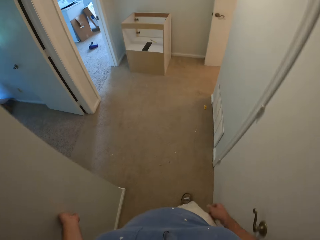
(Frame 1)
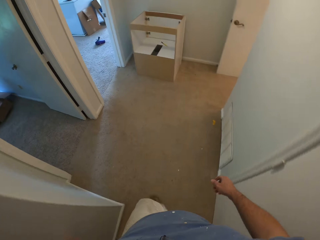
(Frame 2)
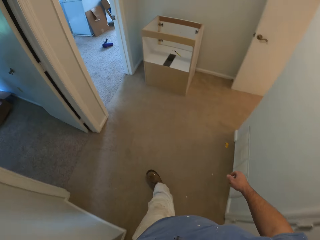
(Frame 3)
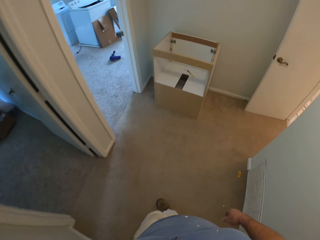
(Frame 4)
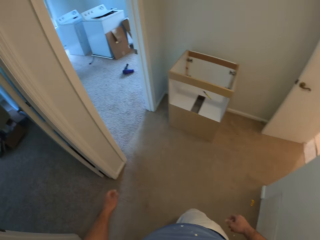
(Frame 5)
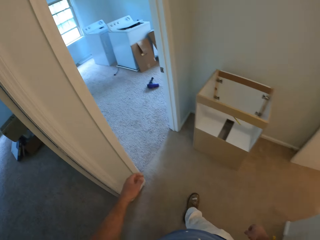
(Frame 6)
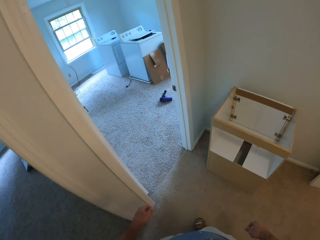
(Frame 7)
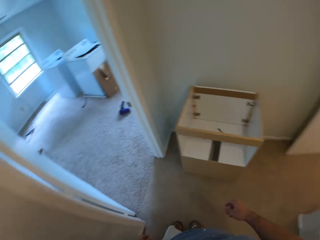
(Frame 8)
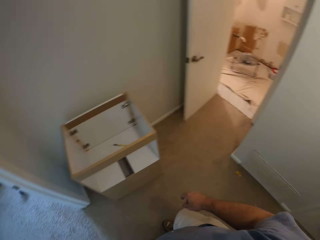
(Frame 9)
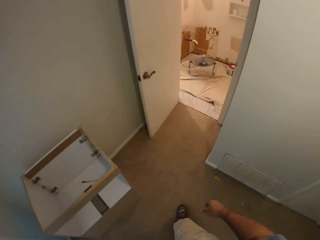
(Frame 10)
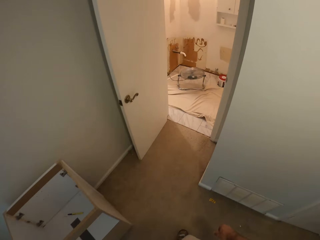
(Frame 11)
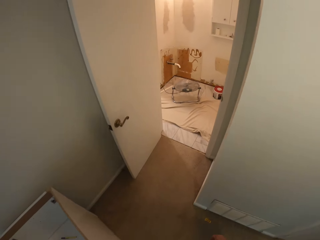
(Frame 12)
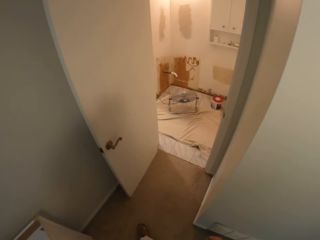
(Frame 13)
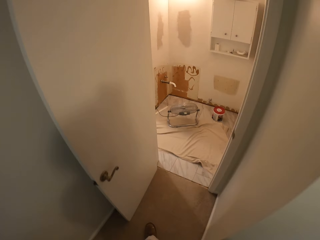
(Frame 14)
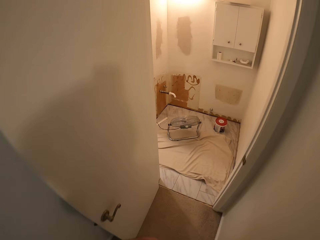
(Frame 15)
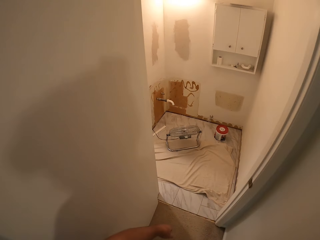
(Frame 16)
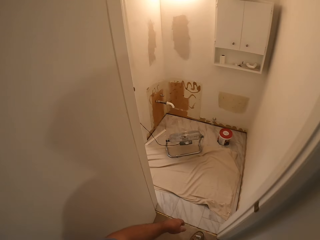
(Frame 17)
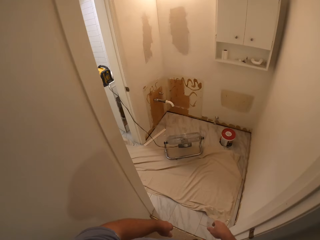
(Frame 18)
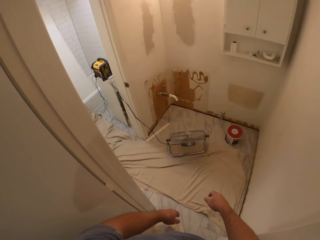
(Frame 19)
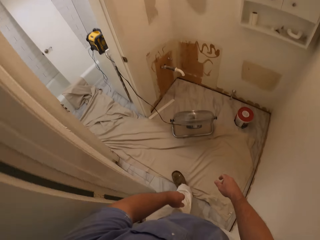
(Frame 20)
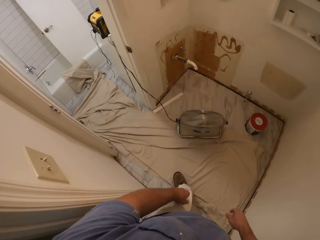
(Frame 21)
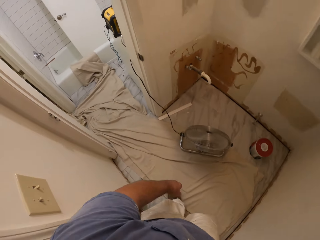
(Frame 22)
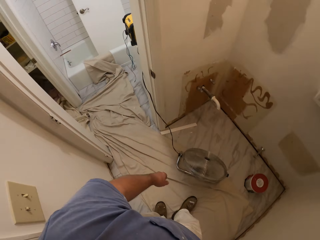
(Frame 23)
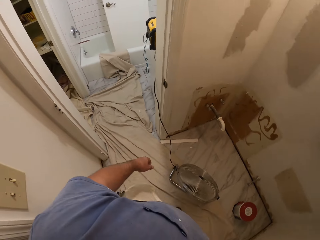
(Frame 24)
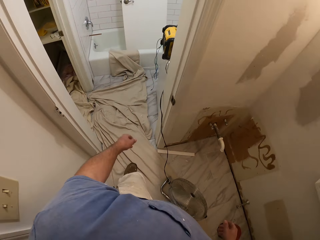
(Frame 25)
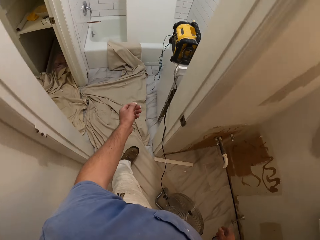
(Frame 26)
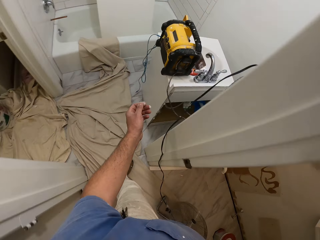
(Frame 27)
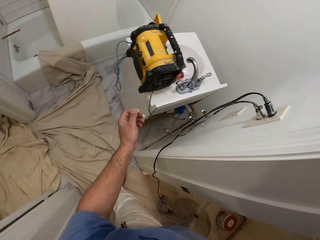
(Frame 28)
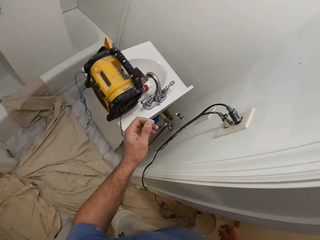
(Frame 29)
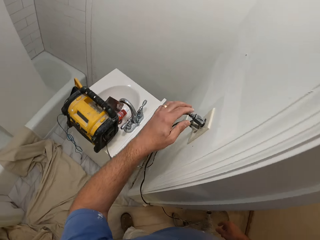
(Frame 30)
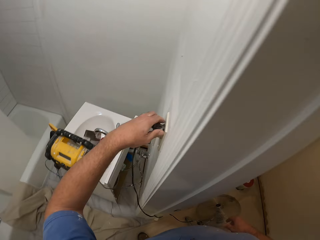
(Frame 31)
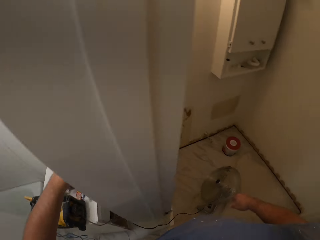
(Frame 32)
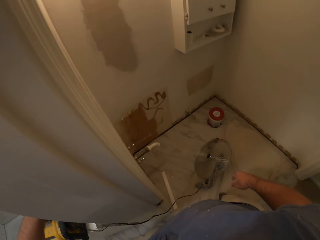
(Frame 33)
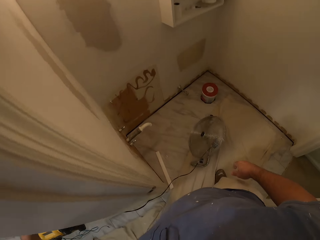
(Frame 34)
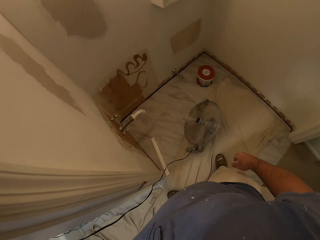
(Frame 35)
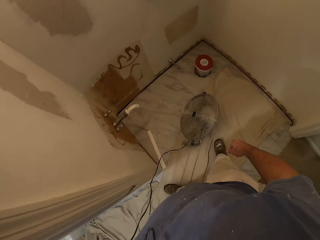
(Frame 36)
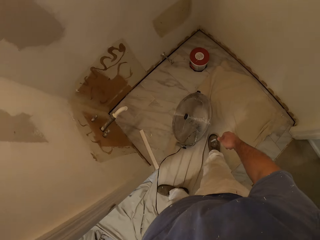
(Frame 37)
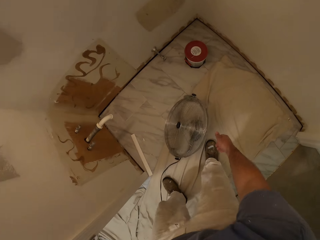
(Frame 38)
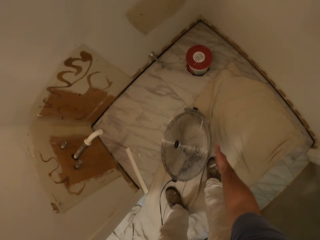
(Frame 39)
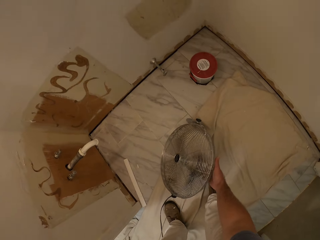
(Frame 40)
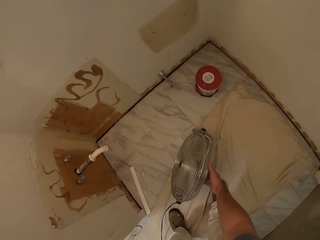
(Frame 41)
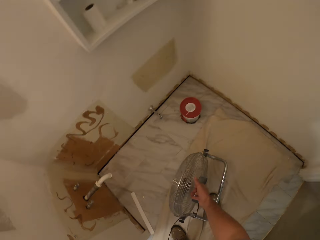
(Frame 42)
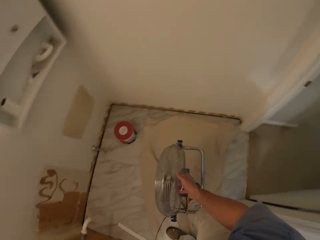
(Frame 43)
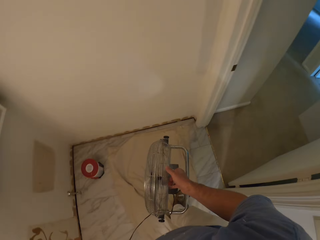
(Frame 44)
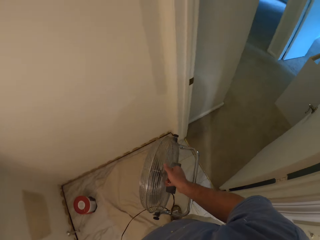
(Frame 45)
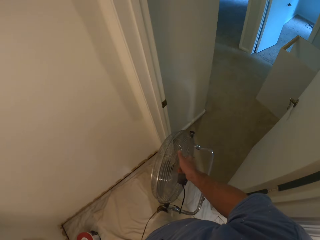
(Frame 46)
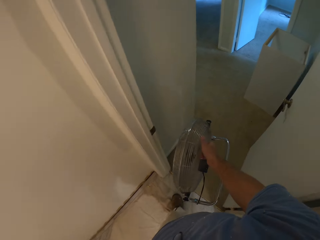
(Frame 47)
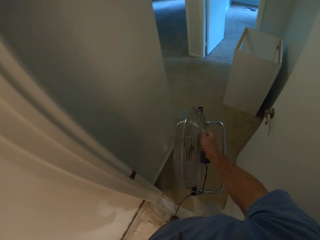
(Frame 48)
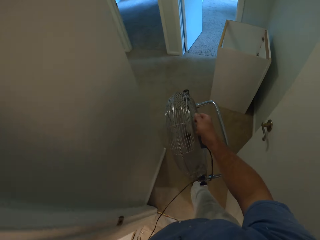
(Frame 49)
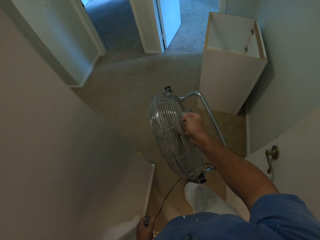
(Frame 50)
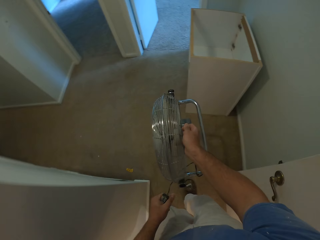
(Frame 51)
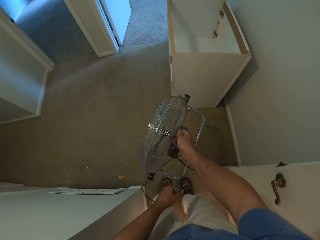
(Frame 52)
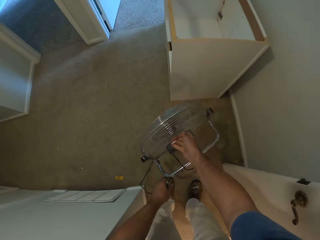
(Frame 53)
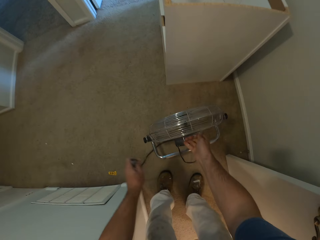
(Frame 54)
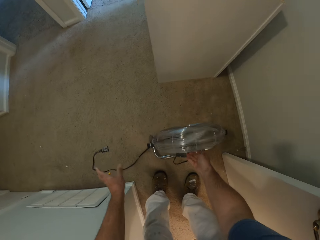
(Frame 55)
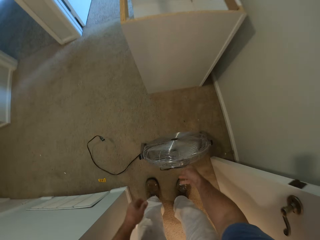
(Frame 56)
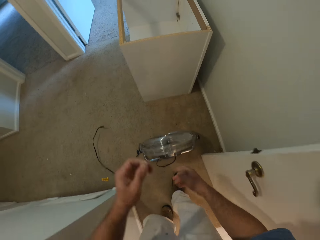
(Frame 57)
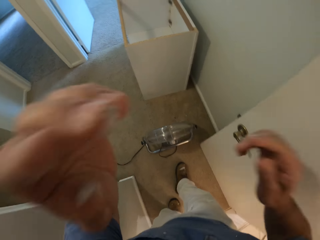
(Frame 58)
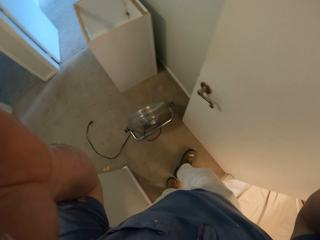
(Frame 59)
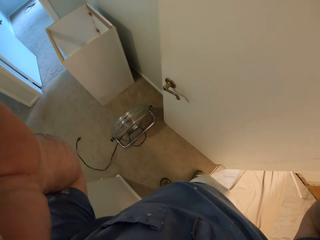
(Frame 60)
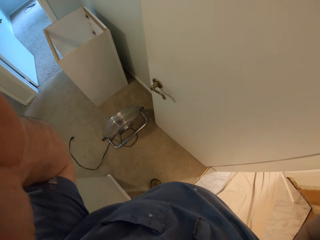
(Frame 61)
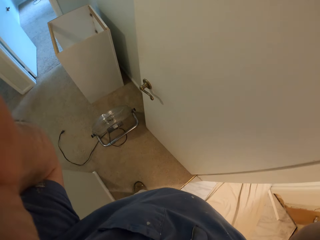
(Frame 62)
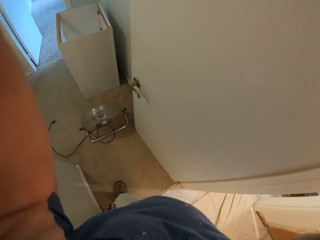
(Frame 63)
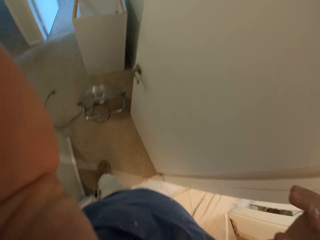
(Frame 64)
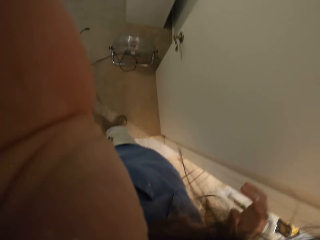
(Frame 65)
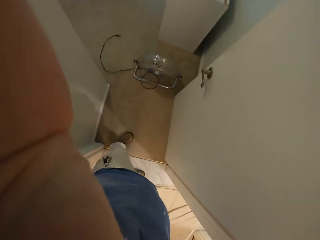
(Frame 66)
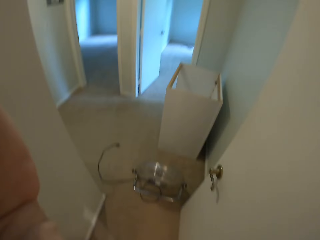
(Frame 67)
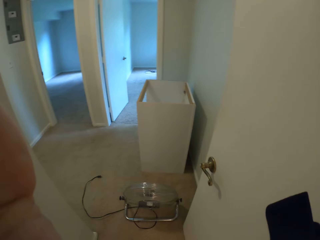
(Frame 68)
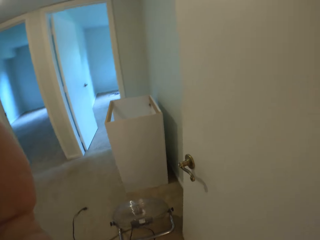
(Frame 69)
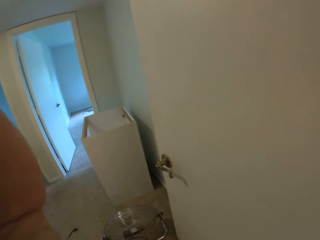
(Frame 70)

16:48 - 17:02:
The camera wearer turns on a switch to a fan in a room with his left hand. He pulls the wire, picks up the fan, and carries the fan with his right hand. He walks around the room. He drops the wire. He places the fan on the floor. He removes the headgear. He touches his face.
